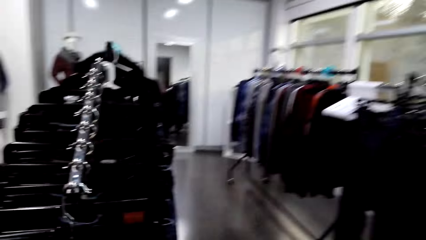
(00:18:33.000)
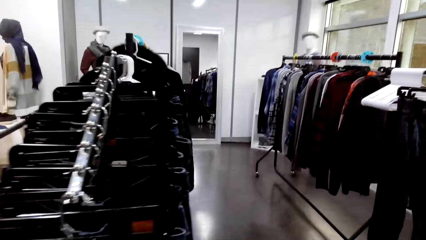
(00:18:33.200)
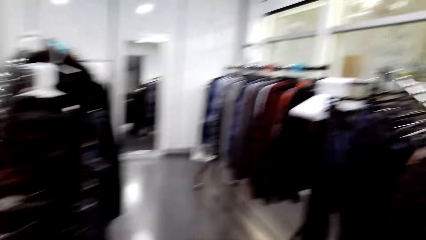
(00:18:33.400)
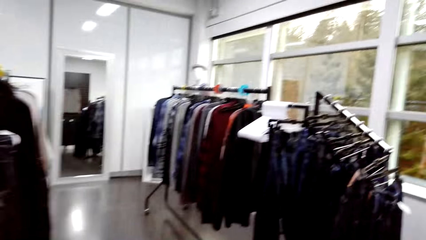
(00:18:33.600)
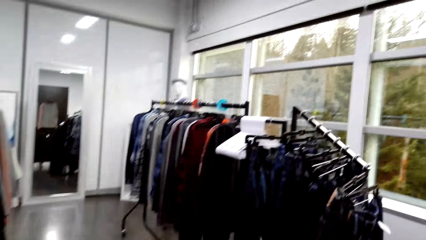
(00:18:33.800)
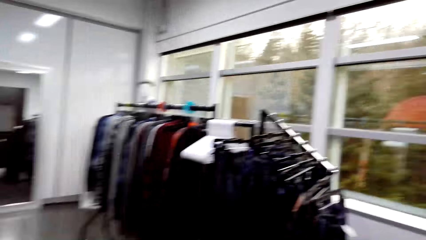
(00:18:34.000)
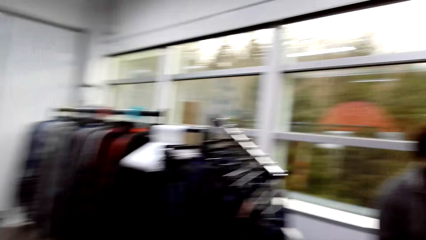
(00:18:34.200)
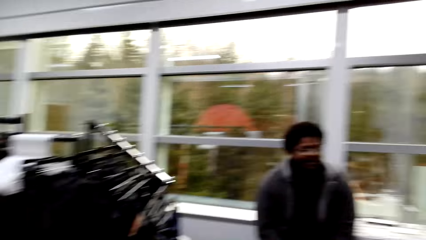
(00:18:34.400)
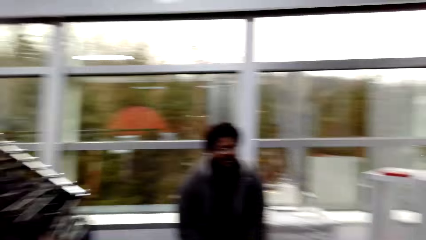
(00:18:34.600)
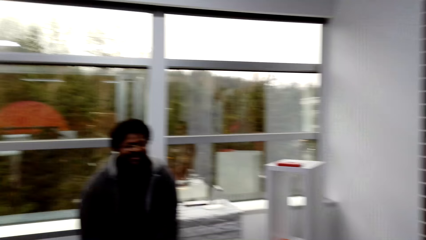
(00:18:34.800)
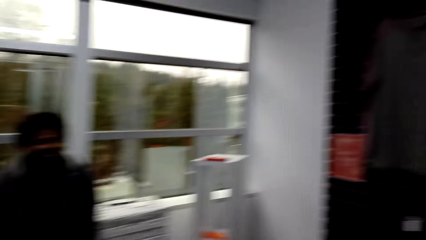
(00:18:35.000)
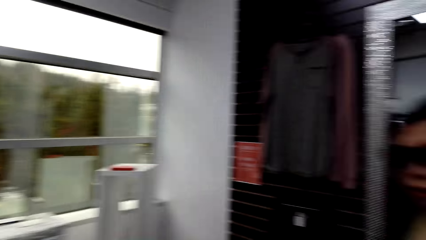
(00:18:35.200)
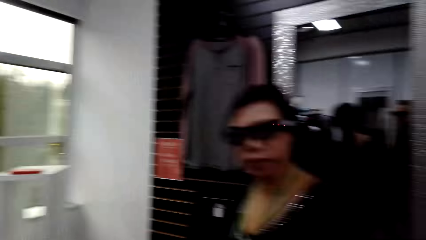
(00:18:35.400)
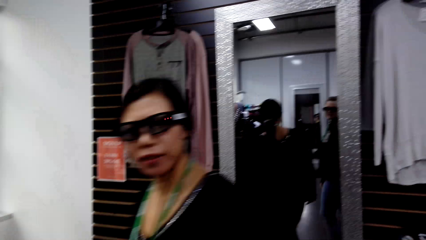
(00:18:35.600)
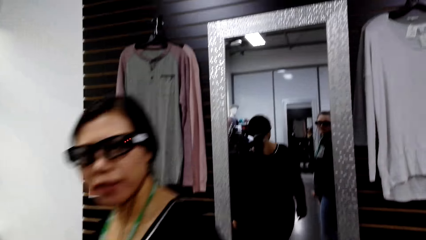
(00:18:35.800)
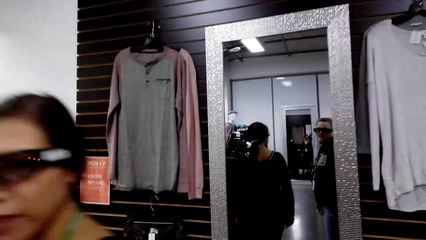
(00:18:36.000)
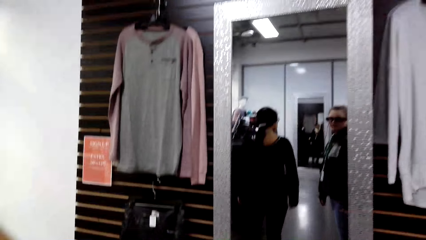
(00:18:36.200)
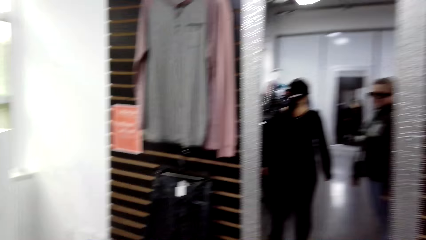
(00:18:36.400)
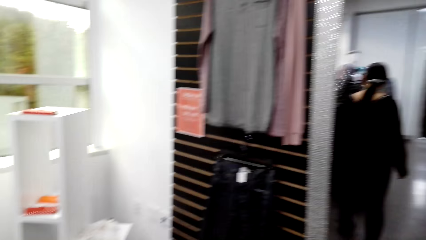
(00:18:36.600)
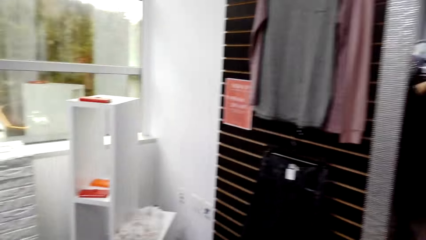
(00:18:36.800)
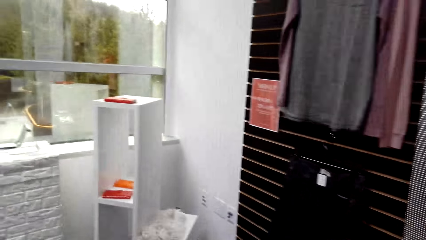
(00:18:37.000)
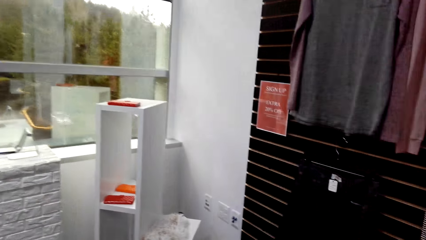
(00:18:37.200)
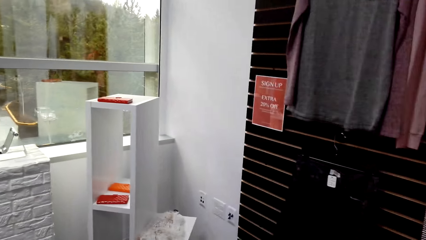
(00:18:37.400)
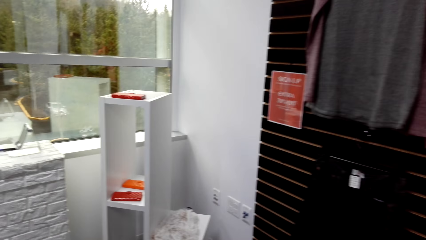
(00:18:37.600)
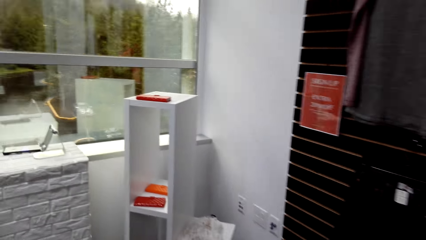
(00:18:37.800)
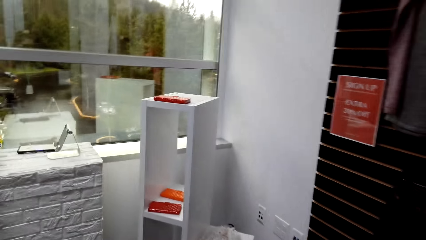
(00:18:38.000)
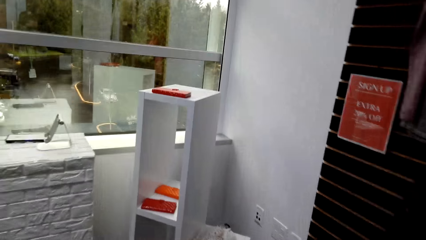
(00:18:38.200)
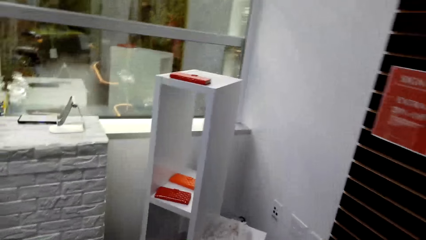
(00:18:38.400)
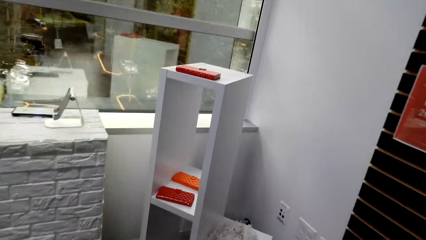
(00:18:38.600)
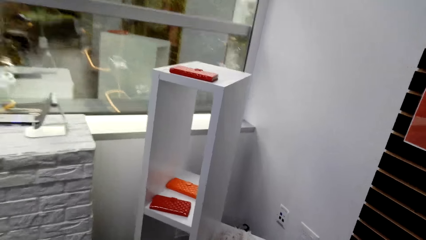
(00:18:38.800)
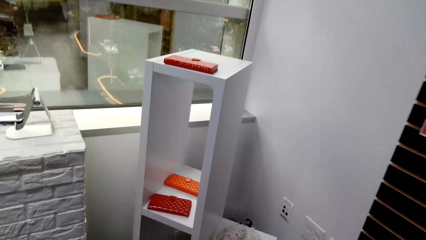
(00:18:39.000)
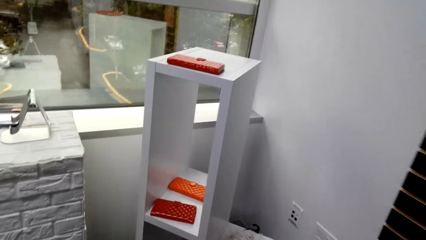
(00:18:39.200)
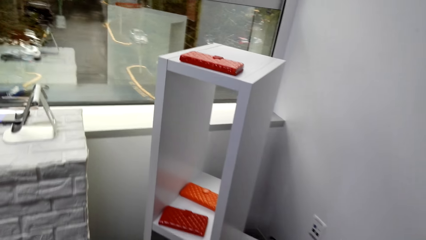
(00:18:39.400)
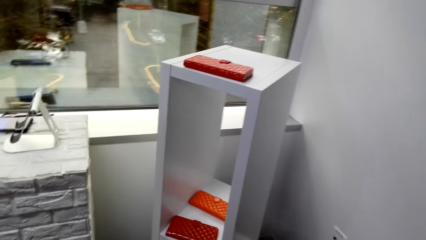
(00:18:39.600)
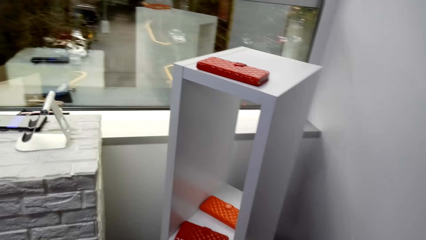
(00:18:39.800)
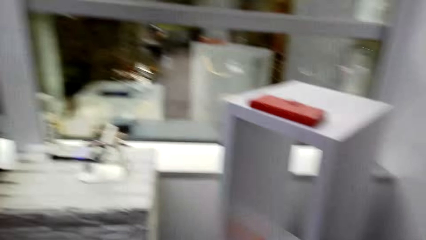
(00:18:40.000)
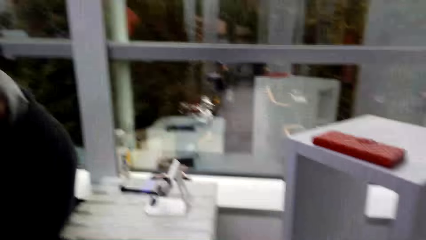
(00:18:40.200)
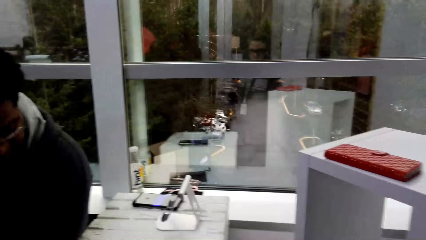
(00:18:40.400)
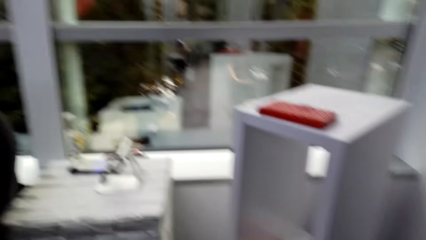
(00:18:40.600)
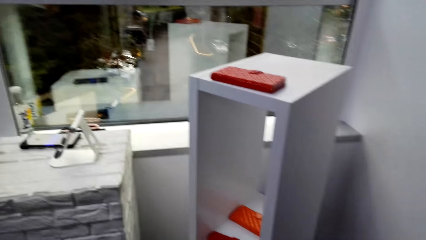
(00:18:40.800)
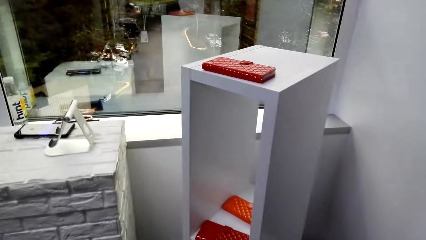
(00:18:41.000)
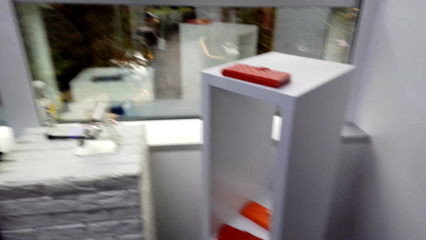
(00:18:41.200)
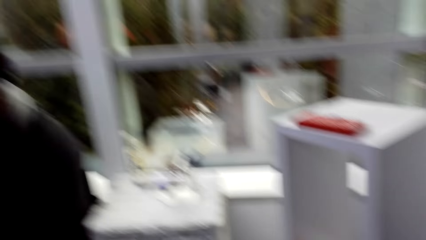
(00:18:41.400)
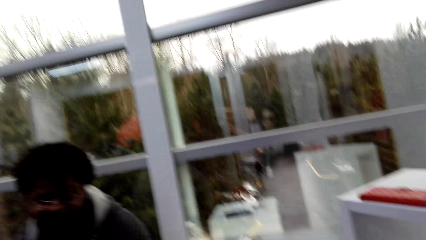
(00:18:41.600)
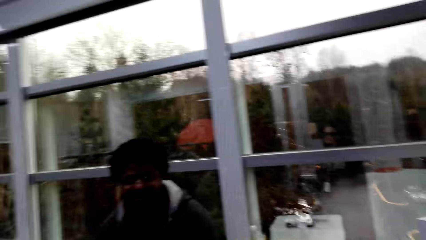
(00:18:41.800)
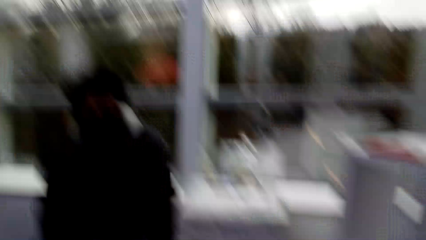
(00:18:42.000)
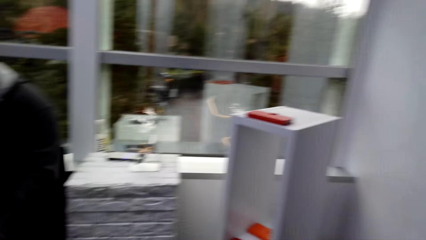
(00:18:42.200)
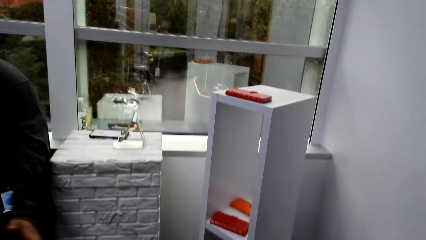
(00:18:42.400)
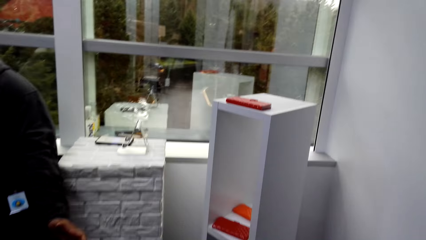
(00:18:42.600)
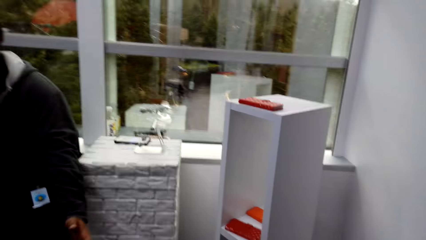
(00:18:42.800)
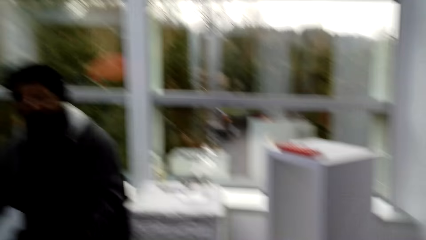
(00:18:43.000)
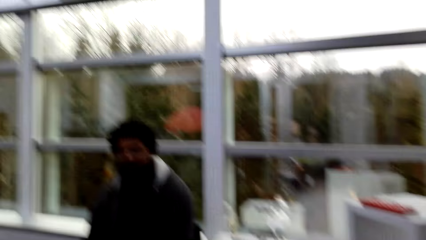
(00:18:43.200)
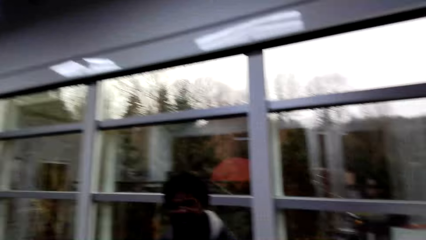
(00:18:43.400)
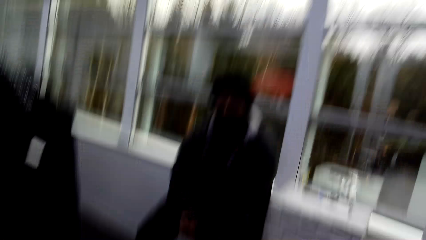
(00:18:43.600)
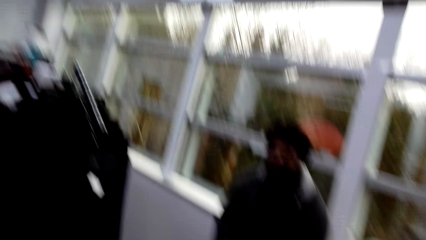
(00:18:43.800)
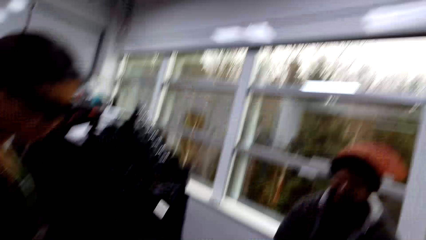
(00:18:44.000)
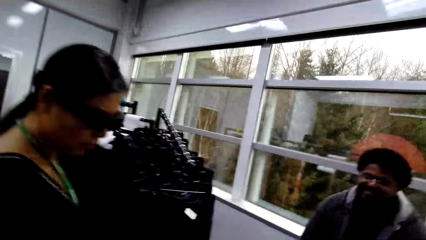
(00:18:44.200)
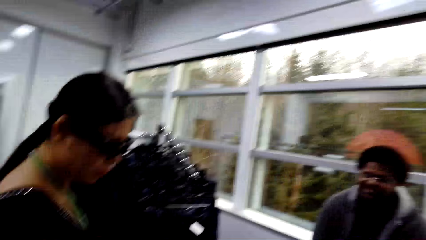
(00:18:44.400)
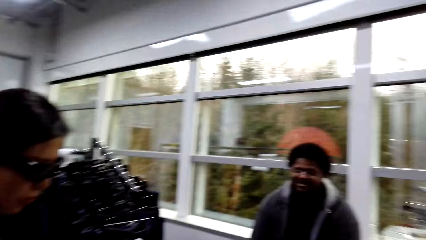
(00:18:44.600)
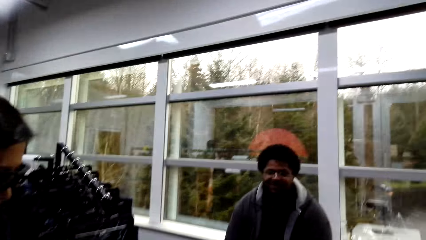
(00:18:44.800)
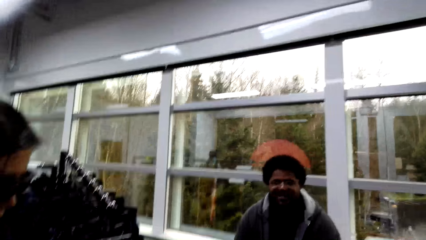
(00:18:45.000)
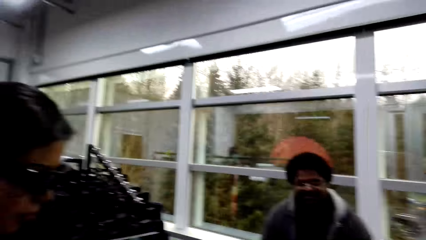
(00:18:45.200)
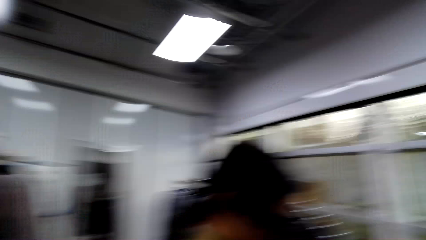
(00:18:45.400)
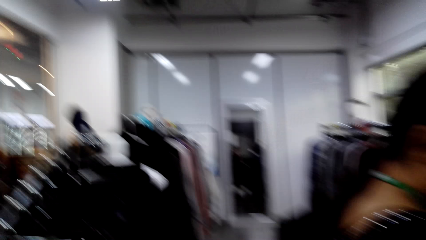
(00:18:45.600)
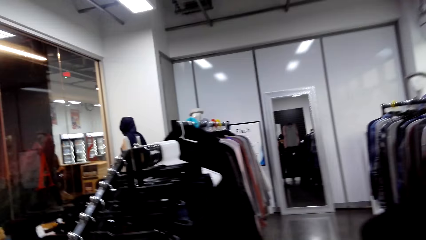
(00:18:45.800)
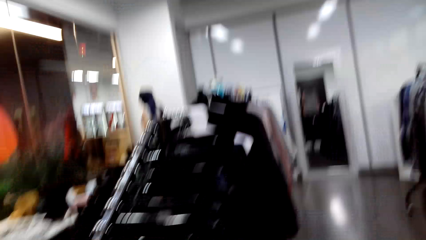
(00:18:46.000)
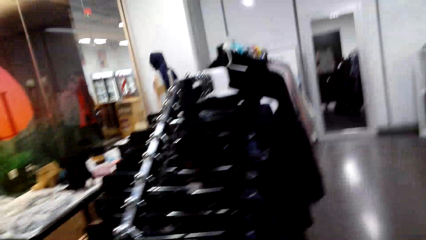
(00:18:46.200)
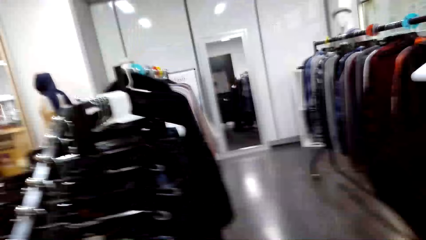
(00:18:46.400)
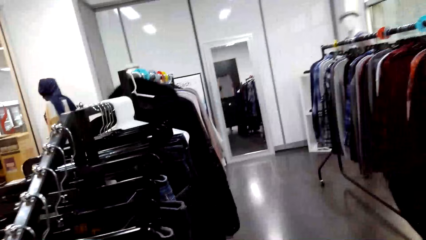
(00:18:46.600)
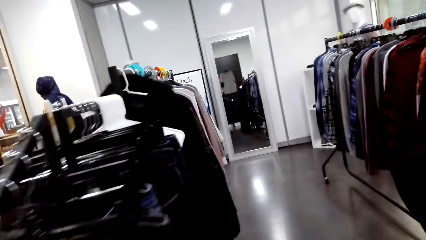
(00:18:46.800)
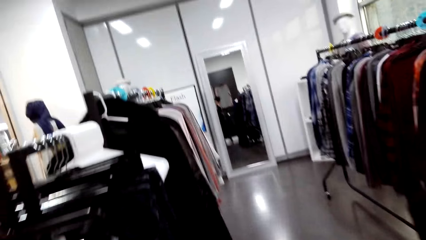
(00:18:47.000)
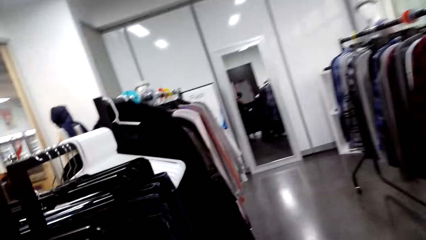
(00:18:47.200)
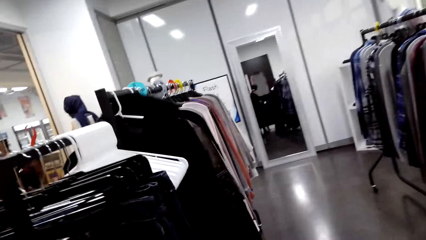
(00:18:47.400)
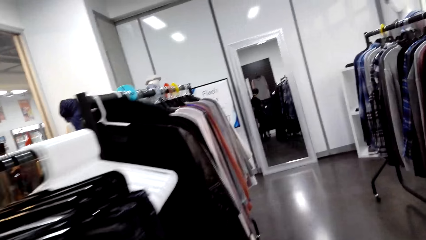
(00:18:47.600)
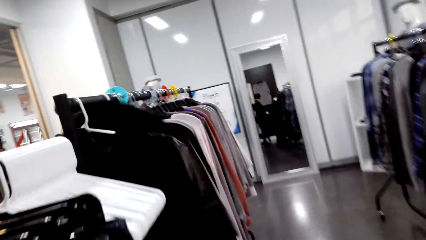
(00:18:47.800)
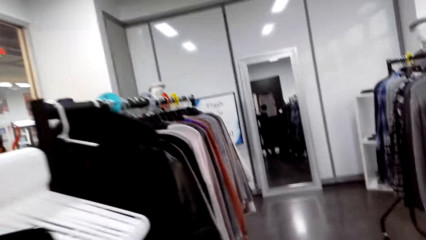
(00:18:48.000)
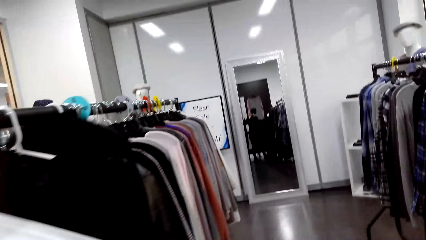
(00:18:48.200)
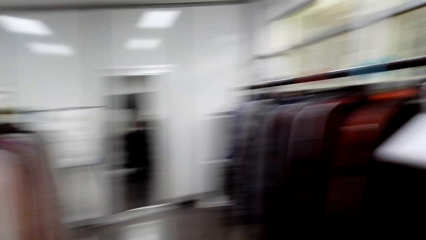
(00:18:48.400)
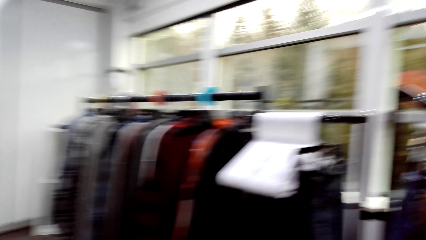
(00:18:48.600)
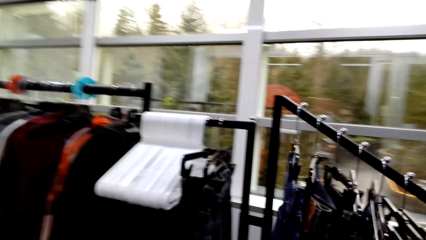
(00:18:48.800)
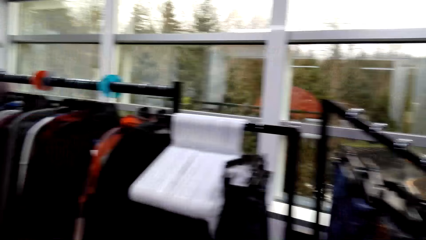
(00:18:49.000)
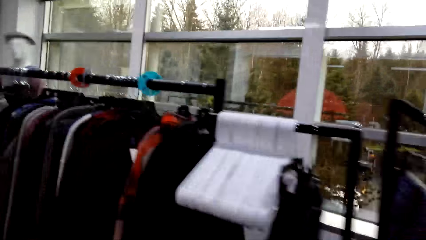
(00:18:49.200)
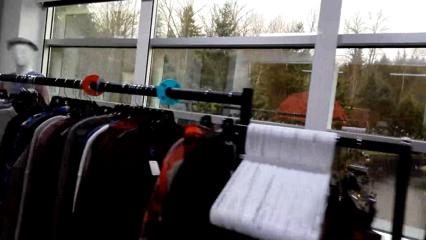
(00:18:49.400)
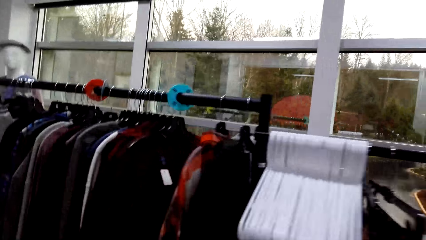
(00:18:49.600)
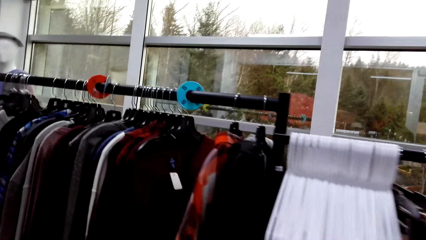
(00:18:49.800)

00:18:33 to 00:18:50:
The camera wearer walks around the wall. They look around the mall. They walk around the wall. They look around the mall.
